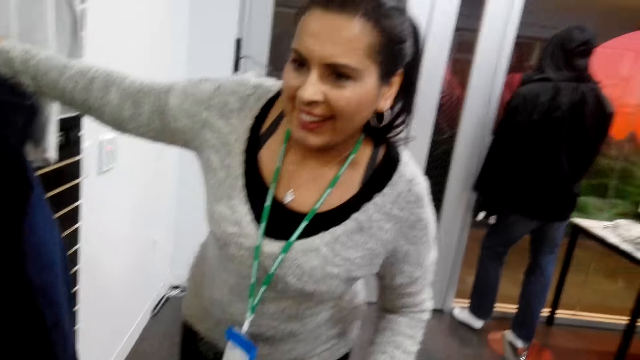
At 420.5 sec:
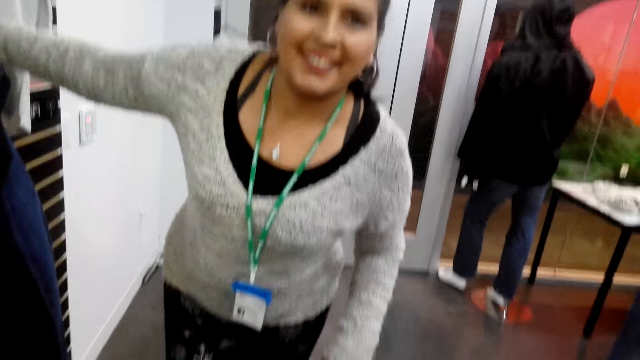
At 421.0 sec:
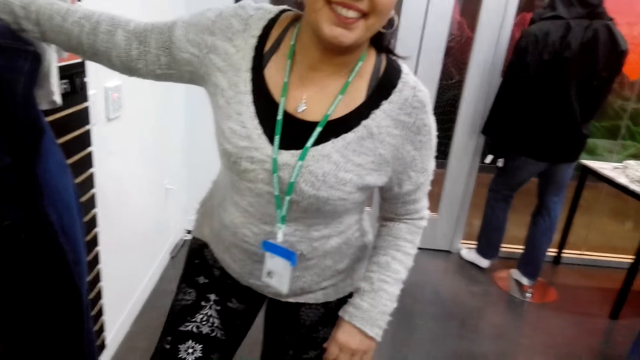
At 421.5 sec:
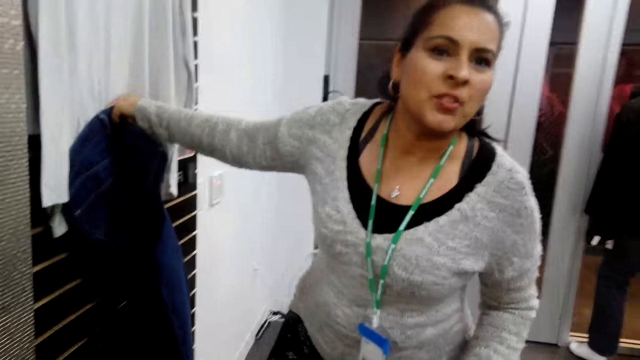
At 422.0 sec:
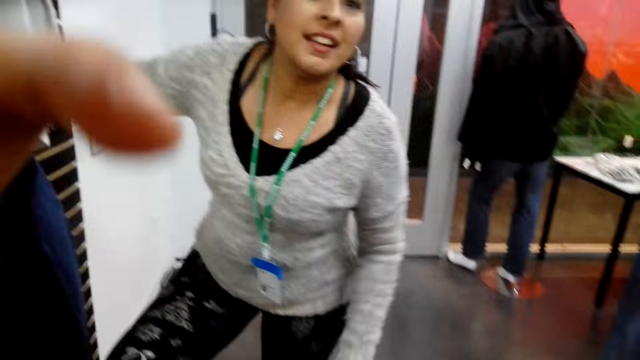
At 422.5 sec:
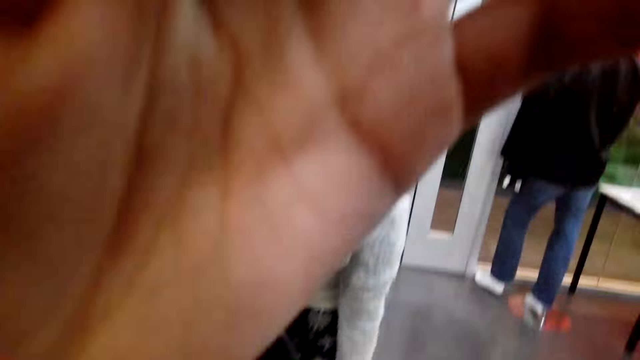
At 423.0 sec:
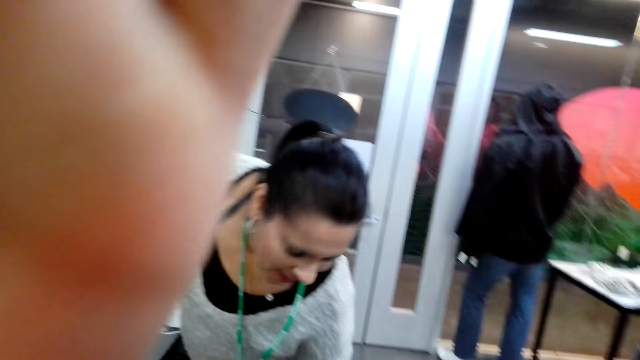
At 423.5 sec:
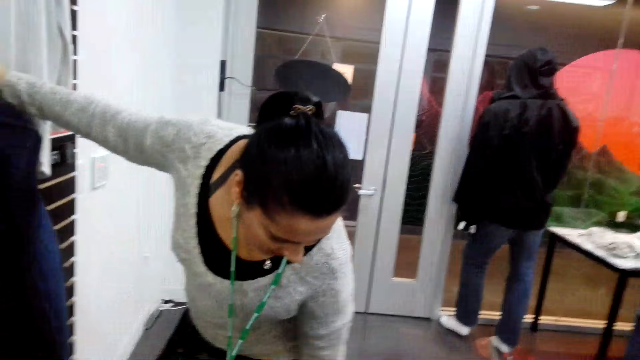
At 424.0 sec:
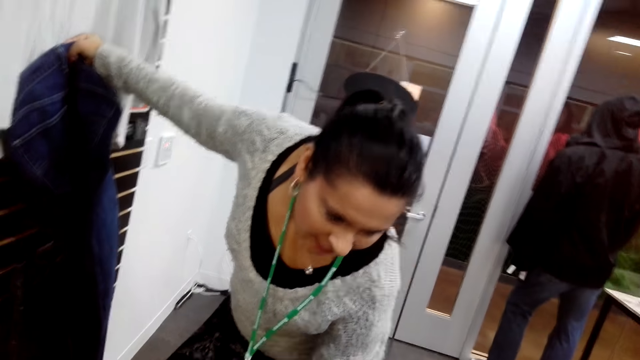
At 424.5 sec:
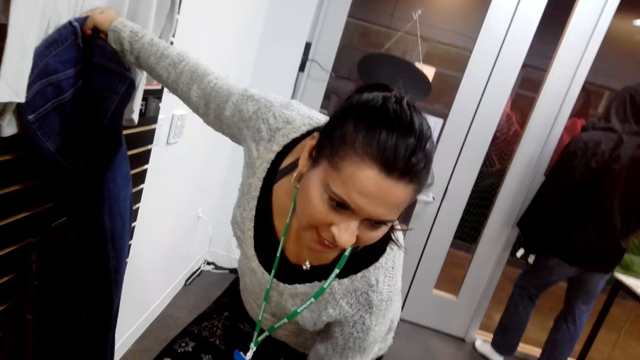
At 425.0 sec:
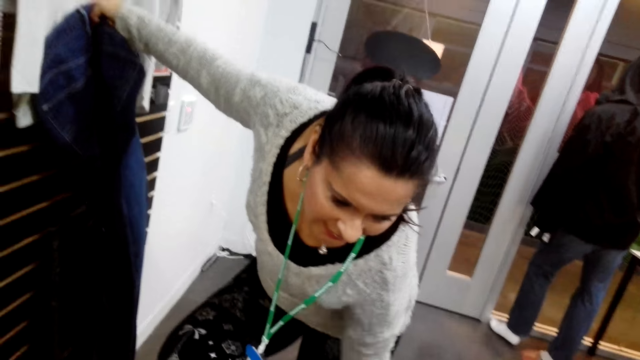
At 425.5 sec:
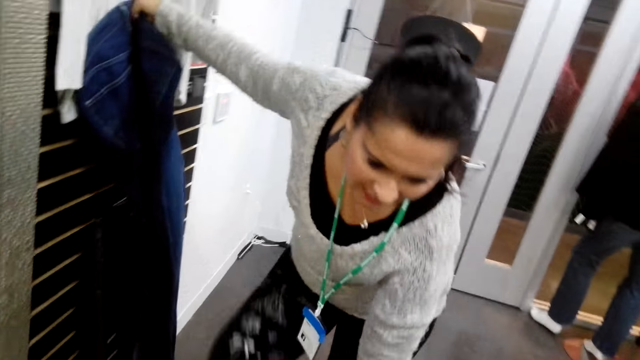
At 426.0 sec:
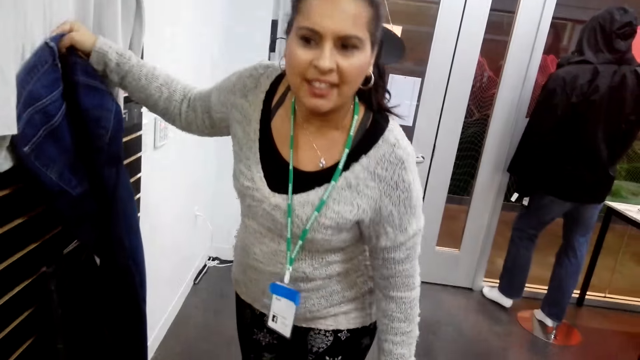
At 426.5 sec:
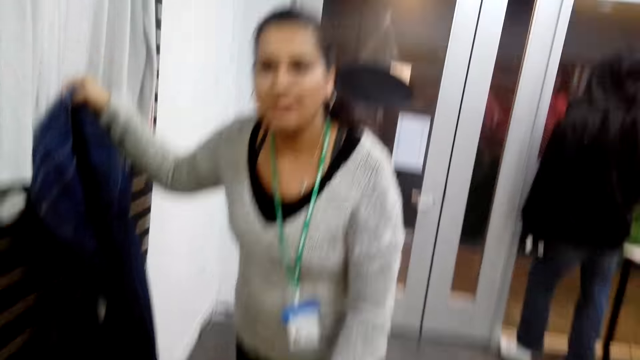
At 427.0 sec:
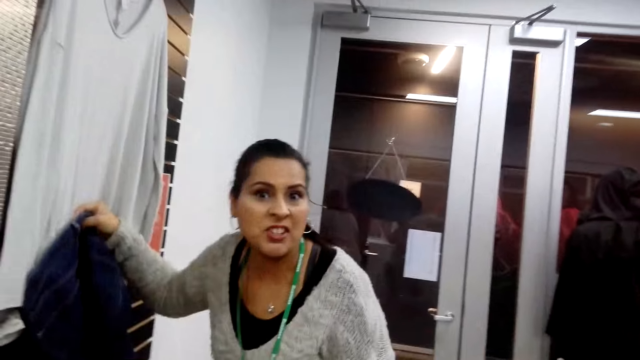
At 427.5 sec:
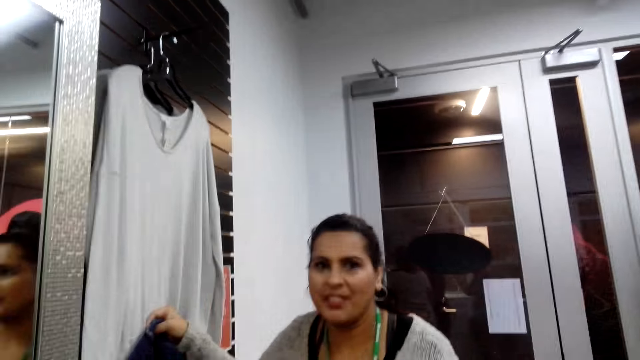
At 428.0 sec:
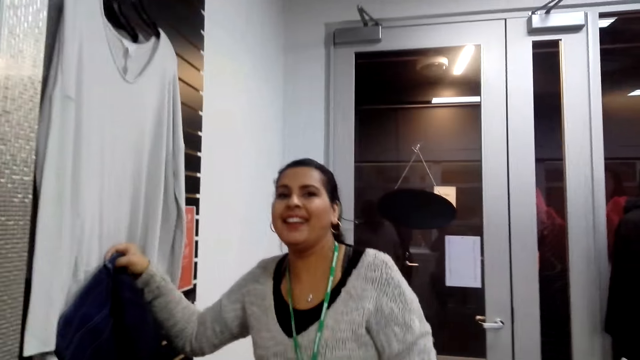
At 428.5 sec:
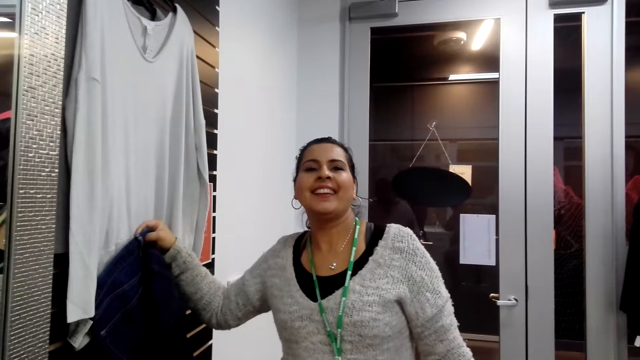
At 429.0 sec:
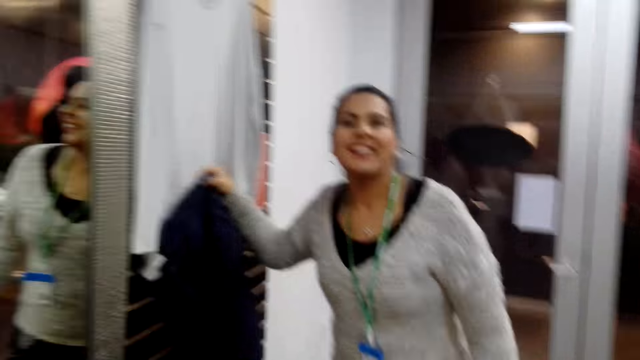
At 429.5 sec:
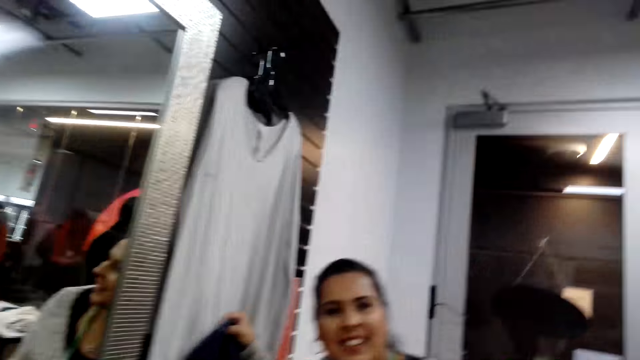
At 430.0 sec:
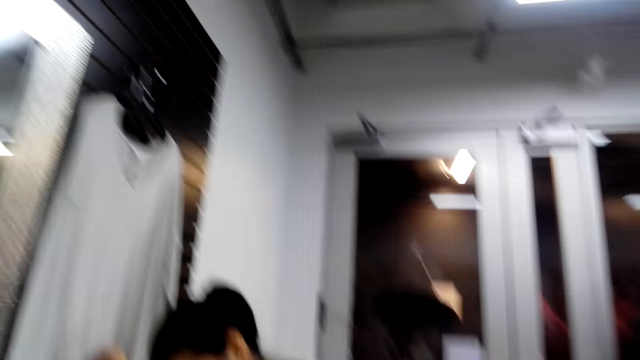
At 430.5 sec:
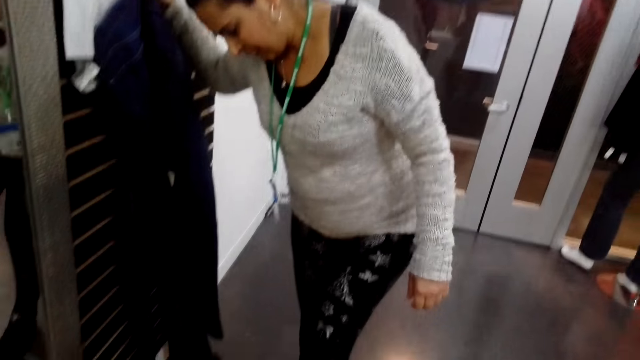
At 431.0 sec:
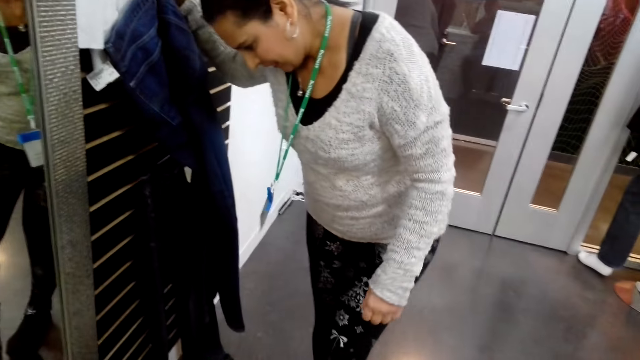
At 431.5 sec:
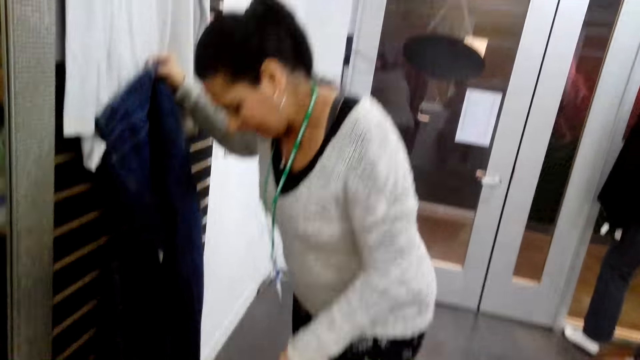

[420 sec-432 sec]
The lady does something. The camera wearer adjusts the camera. The lady takes off her shoes. The lady talks to the camera wearer.

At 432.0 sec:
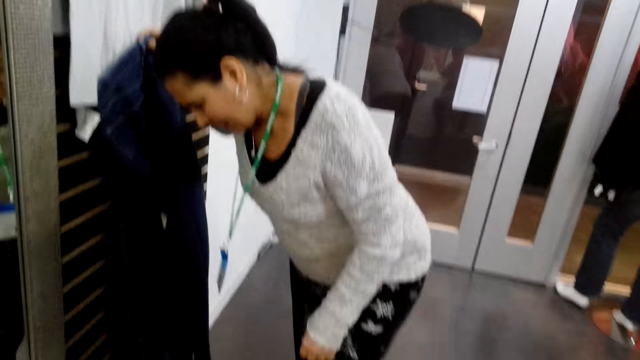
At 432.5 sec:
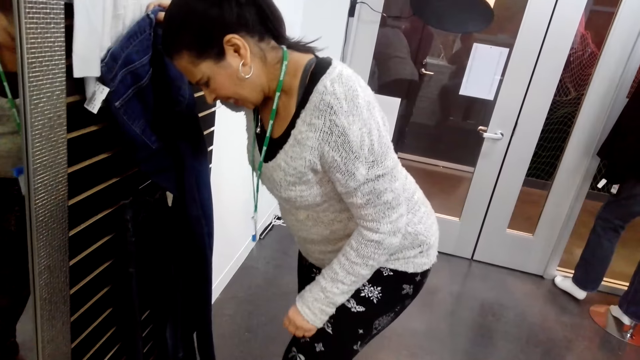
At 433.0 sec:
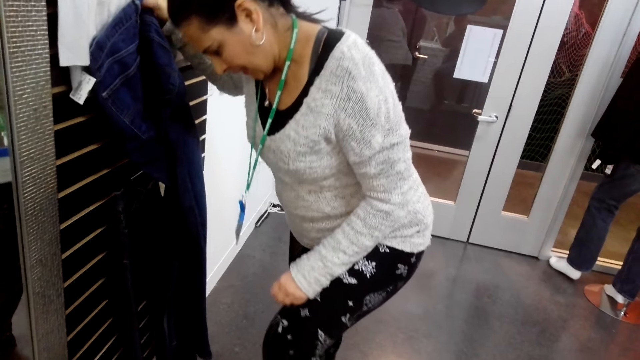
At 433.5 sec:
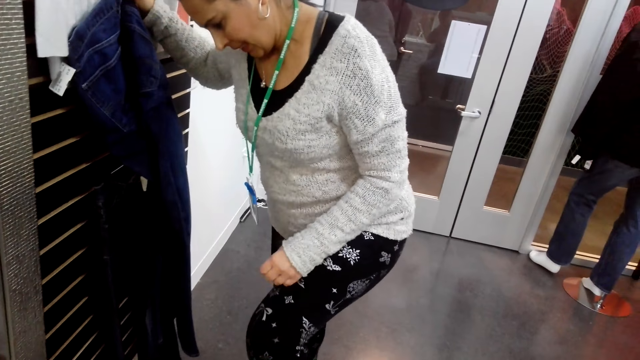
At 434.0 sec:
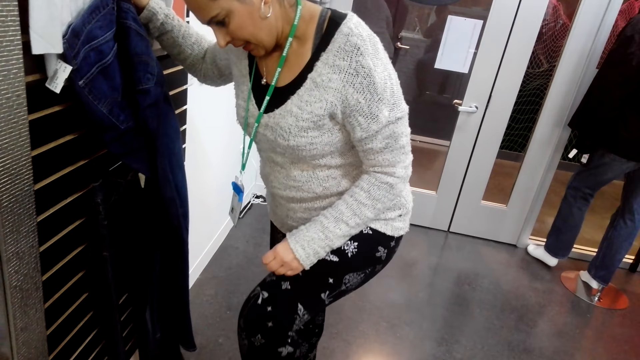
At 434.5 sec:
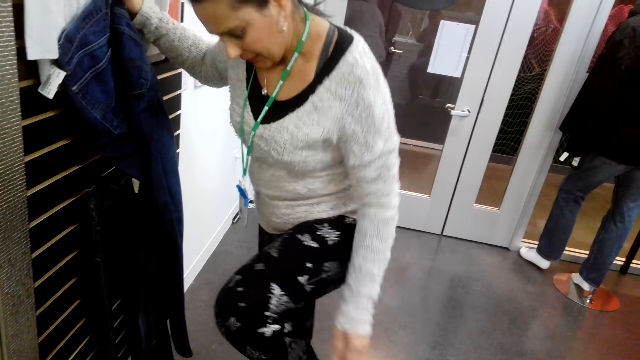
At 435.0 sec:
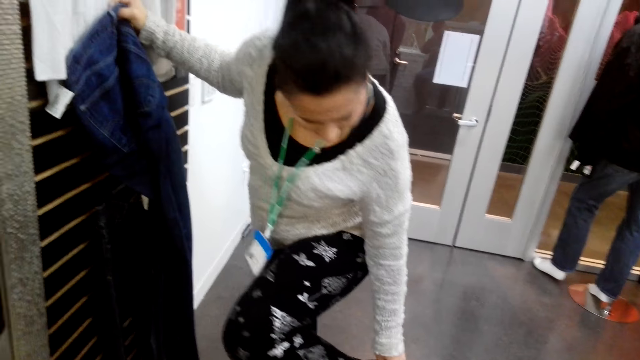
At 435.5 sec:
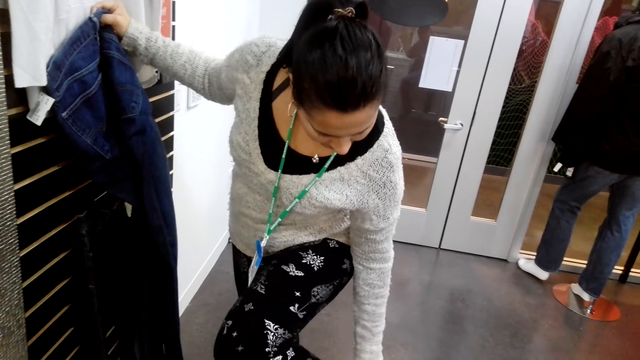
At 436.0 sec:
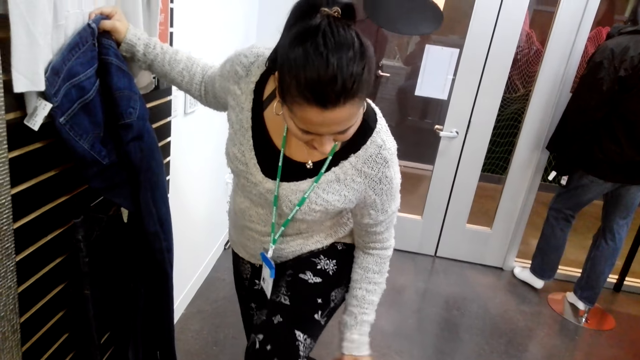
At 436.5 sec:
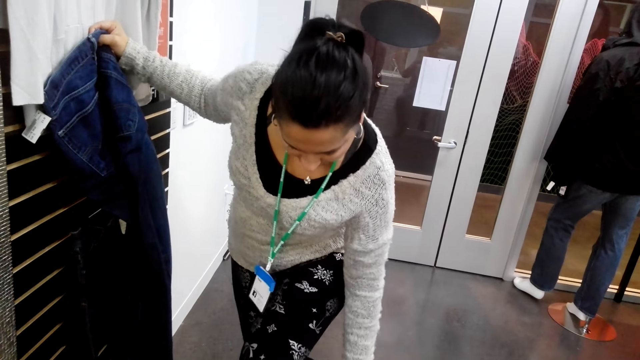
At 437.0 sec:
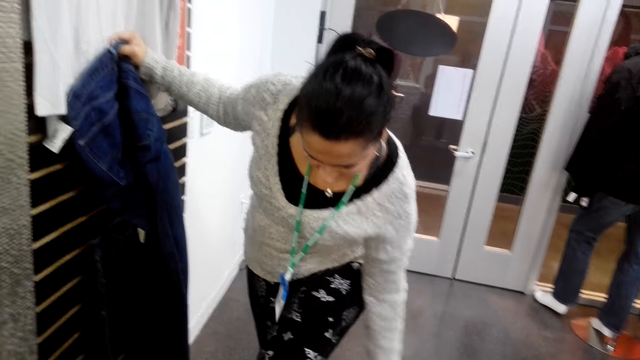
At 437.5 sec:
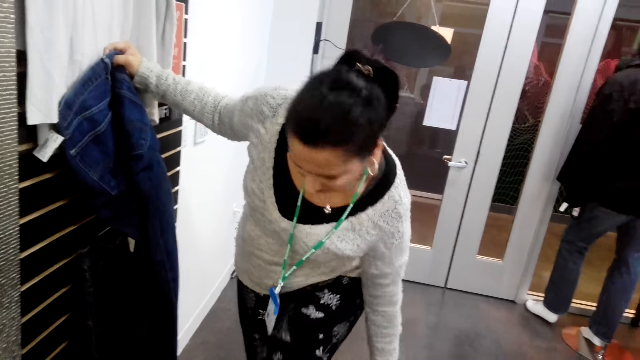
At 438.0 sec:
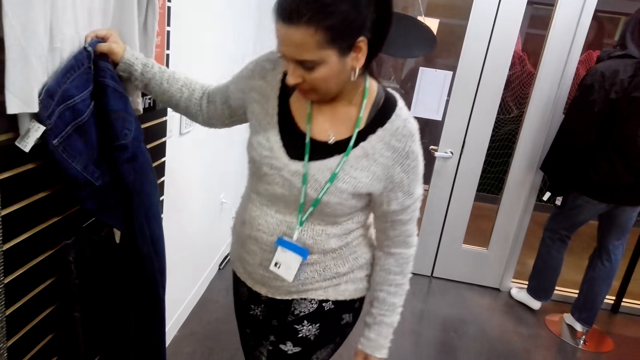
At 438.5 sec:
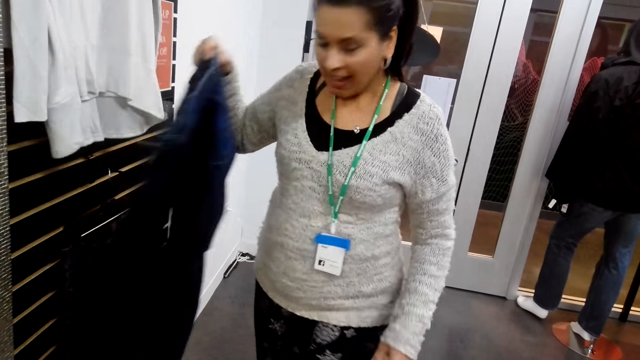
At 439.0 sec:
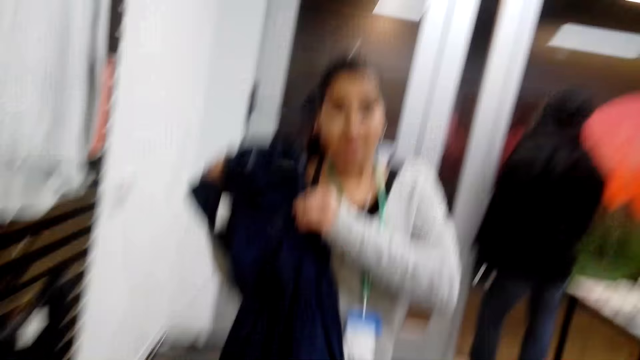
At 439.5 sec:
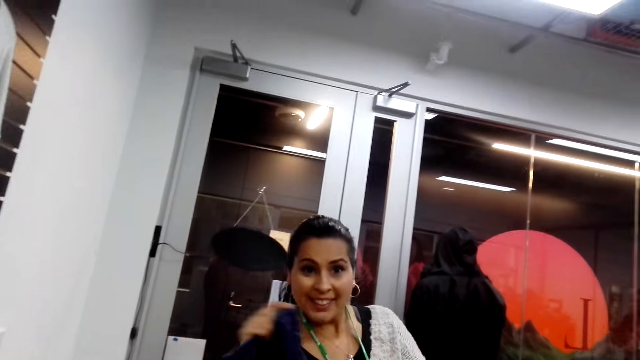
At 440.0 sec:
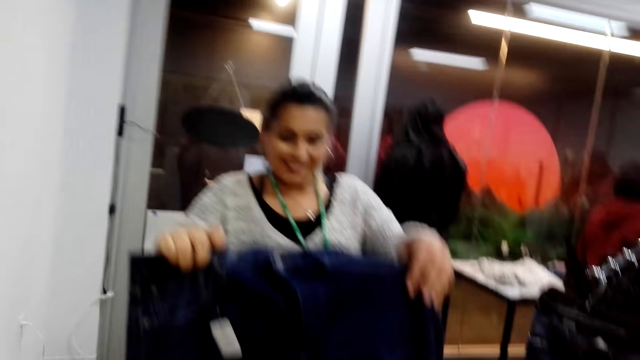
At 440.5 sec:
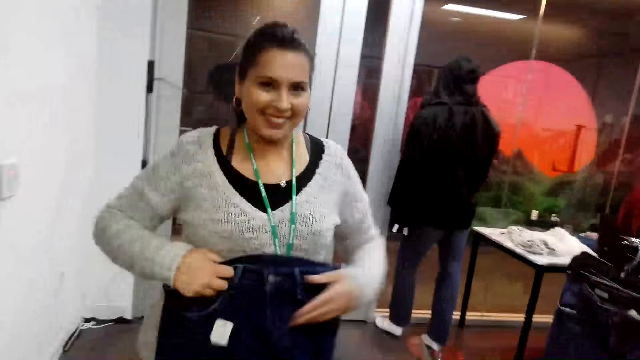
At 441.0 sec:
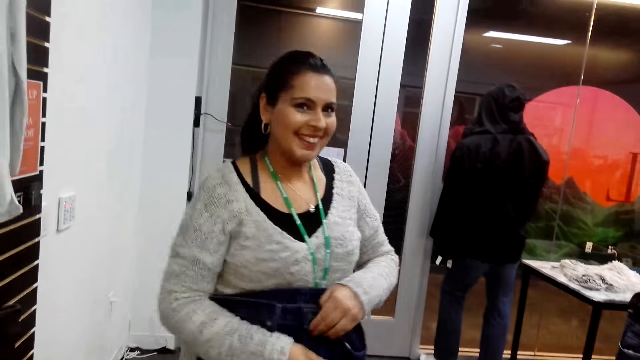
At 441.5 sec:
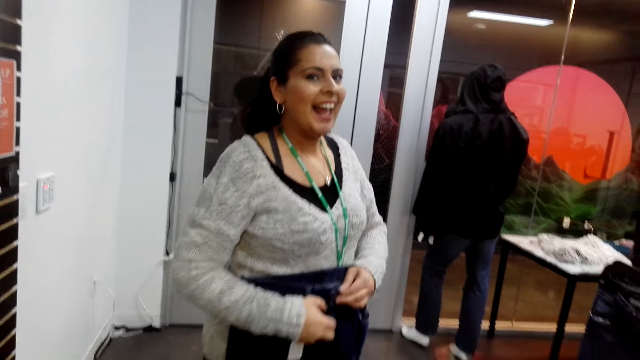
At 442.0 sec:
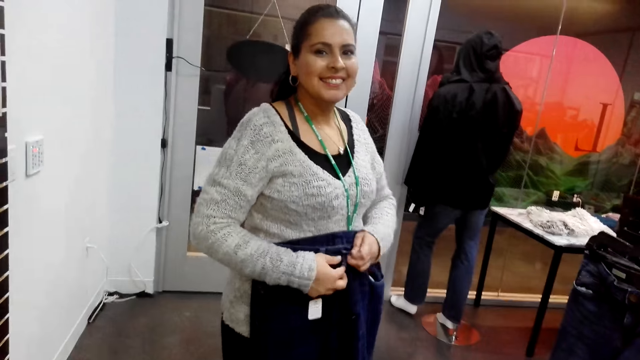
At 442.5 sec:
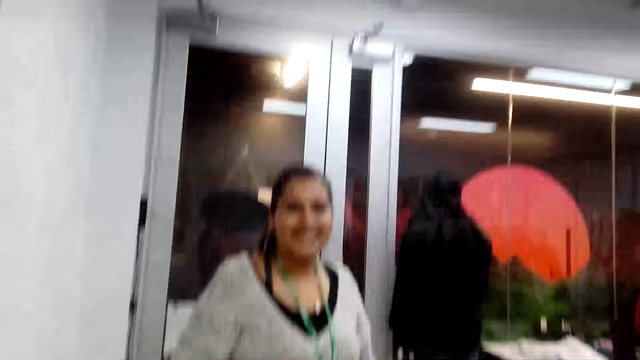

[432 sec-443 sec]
The lady takes her shoes off. The camera wearer looks at the lady.
